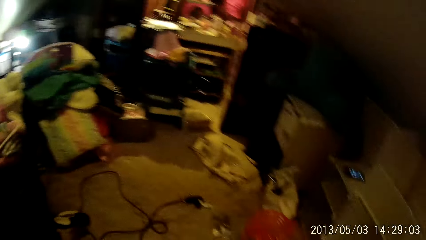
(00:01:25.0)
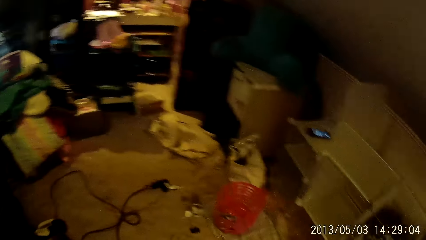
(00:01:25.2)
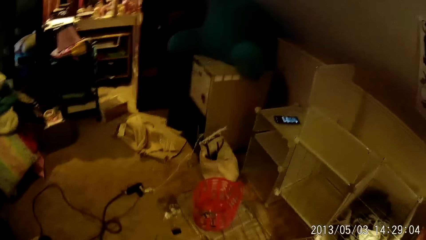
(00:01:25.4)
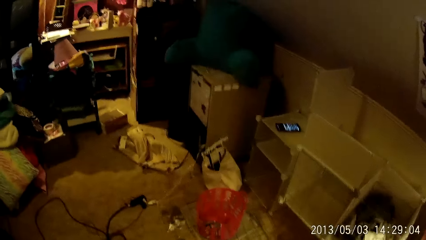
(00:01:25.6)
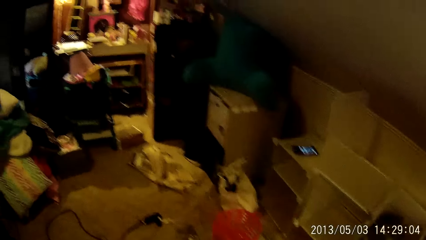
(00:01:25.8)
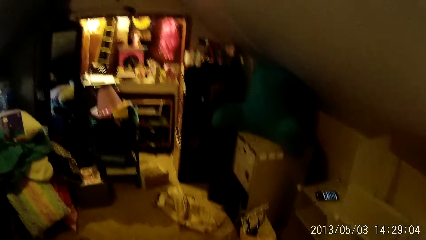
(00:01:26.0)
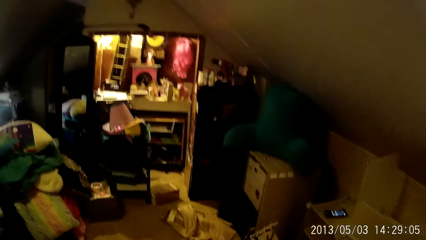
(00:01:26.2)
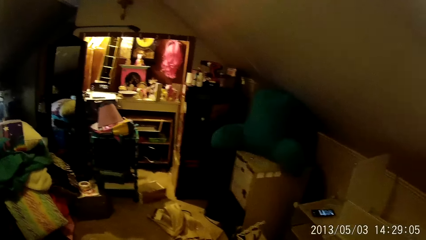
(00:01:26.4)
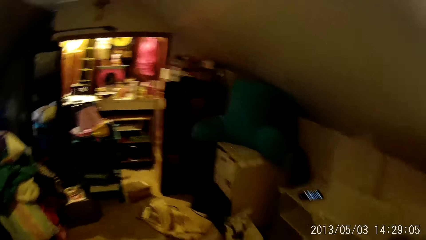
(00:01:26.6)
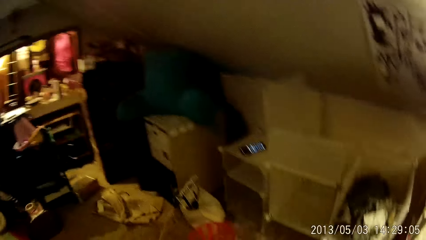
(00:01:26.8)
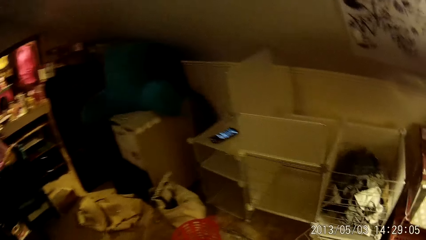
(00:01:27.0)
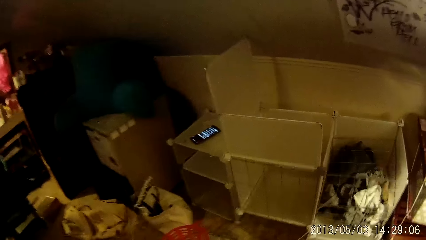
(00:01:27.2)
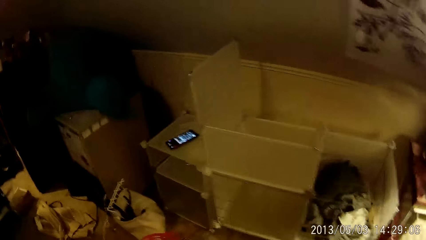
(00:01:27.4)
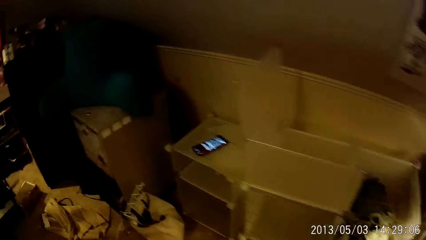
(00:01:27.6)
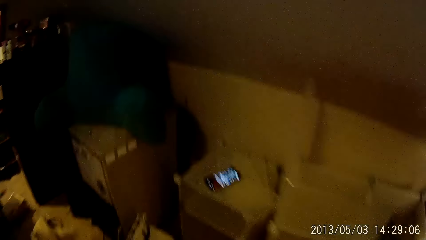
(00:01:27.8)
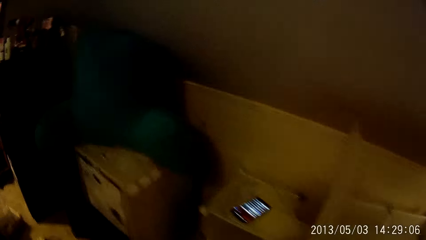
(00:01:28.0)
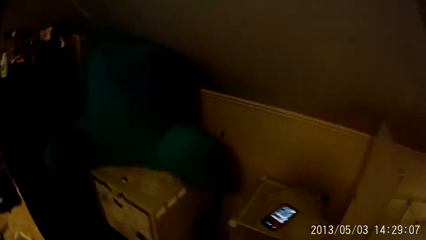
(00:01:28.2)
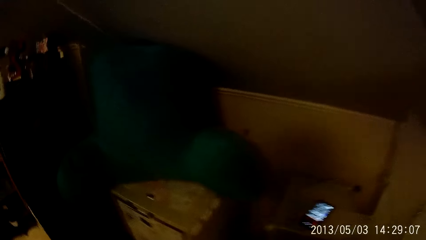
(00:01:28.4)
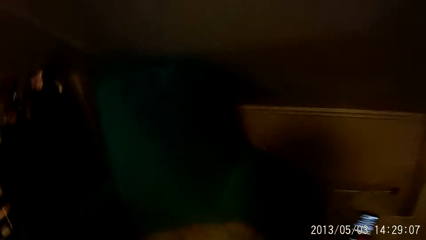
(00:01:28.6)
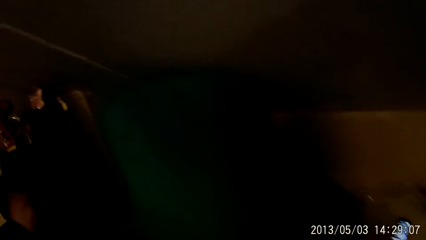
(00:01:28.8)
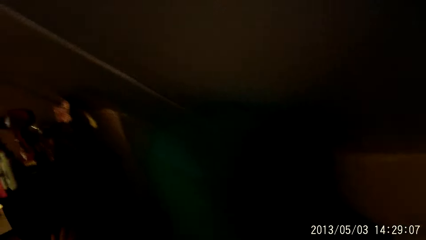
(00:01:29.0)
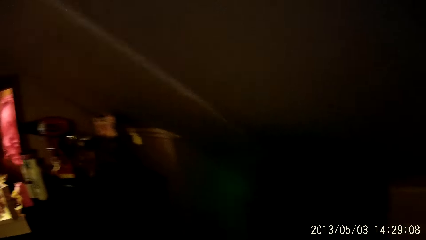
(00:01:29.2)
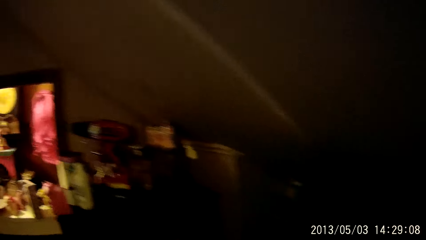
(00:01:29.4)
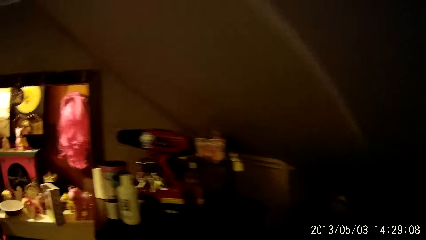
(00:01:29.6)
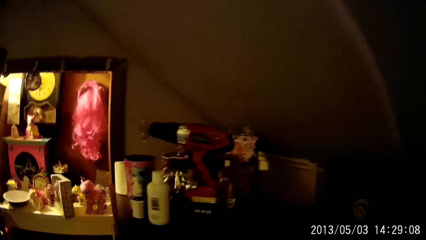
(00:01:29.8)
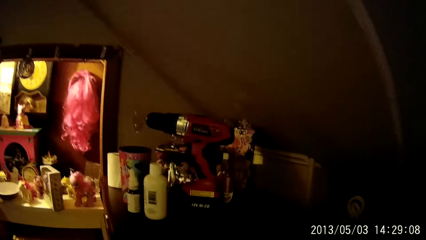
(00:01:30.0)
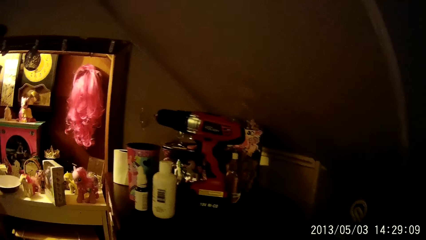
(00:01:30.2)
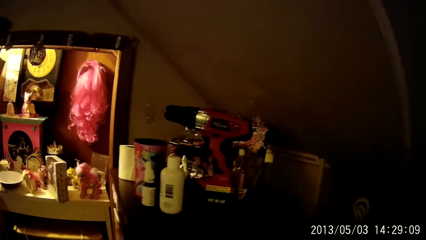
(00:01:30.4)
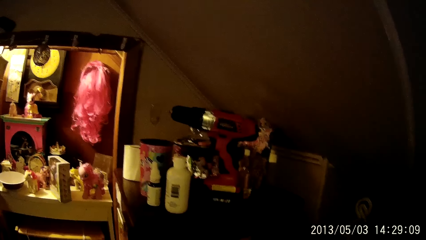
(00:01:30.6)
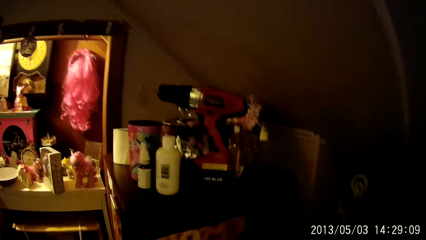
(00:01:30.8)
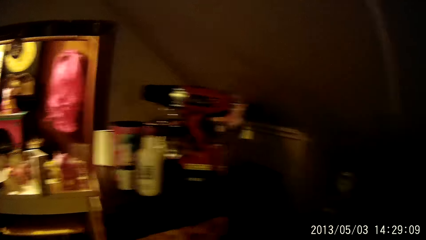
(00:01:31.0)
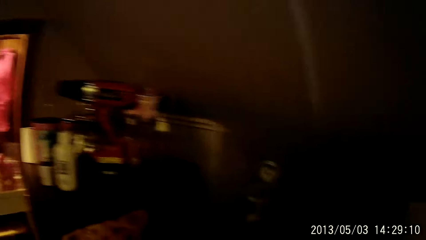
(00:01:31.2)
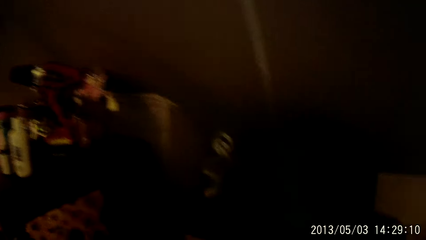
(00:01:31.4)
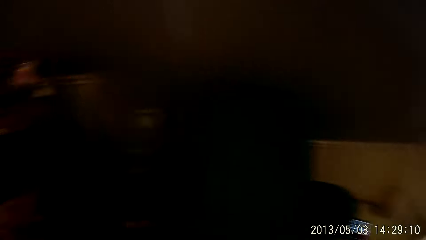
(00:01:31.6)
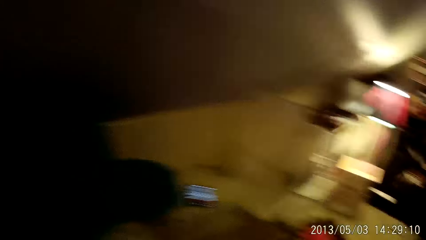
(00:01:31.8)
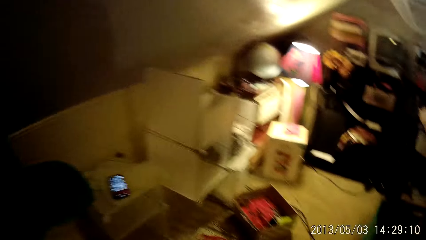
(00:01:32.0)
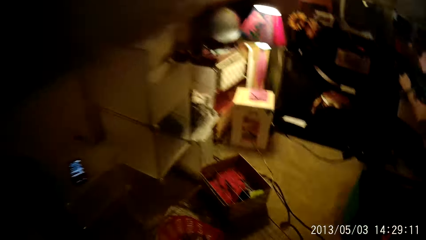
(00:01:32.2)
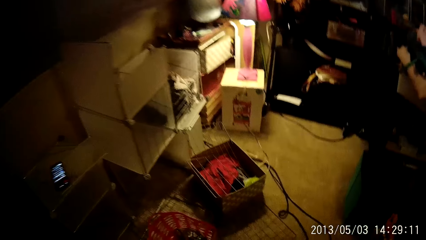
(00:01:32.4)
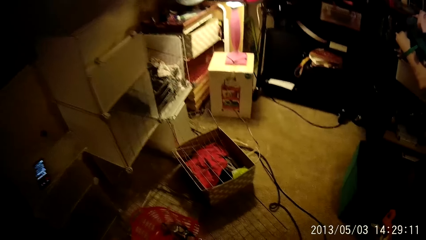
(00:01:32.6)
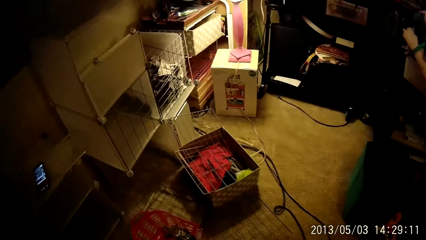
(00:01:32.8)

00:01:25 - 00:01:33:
The camera wearer moves around the room.

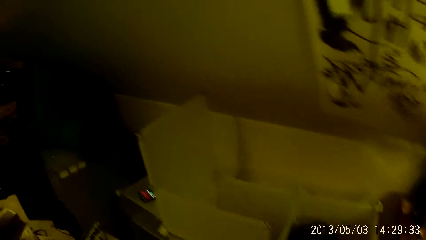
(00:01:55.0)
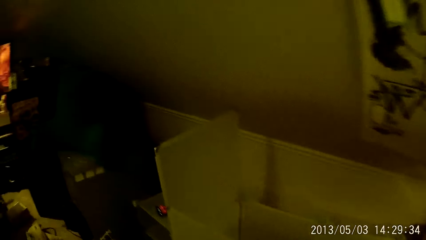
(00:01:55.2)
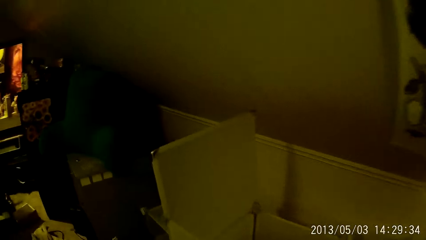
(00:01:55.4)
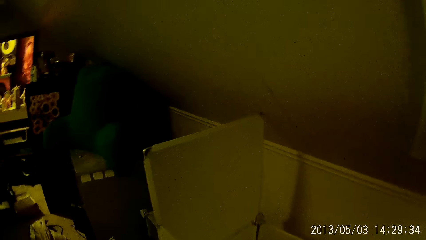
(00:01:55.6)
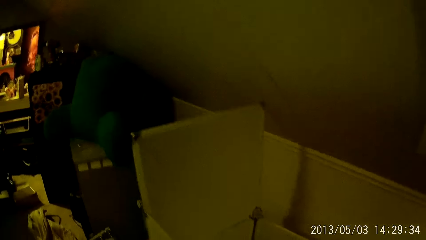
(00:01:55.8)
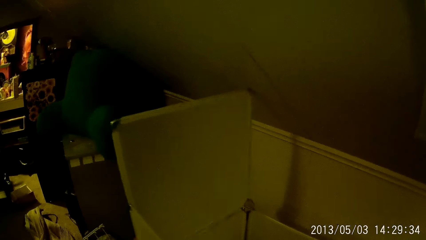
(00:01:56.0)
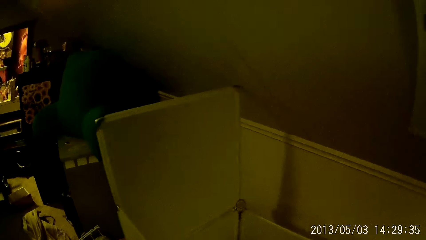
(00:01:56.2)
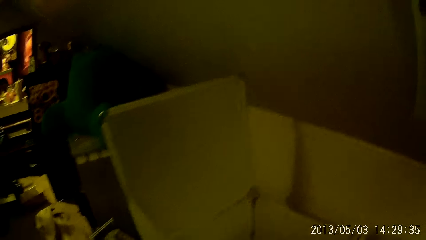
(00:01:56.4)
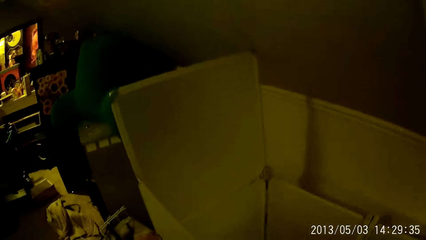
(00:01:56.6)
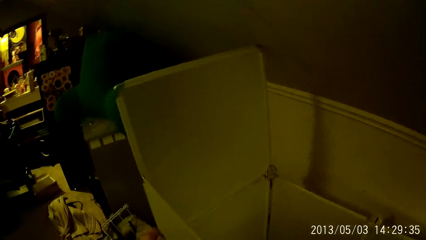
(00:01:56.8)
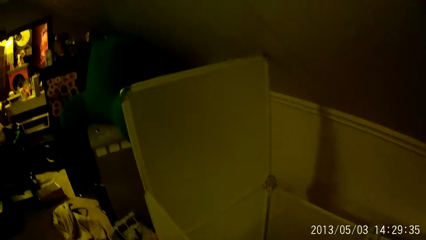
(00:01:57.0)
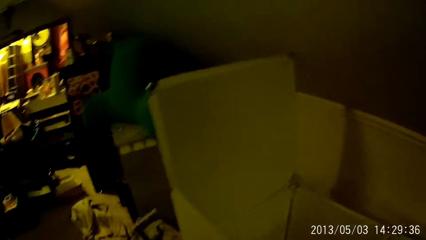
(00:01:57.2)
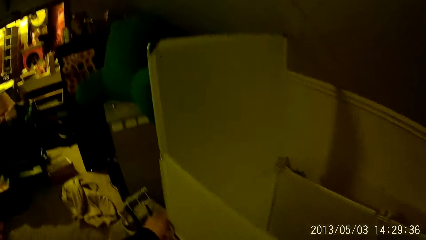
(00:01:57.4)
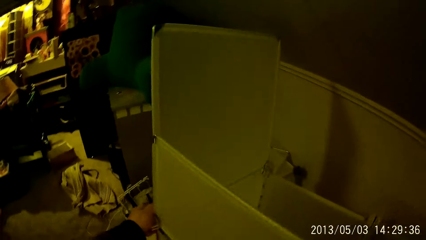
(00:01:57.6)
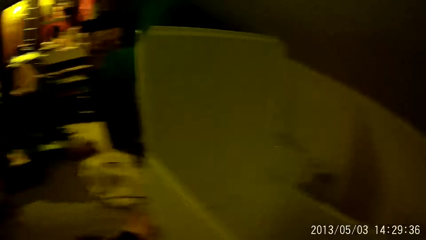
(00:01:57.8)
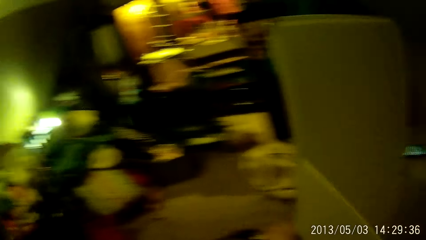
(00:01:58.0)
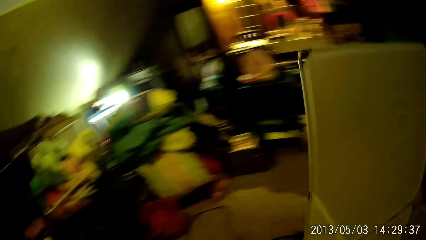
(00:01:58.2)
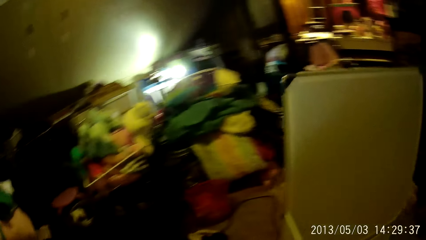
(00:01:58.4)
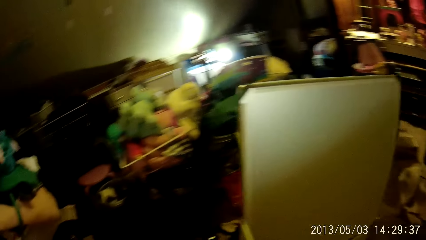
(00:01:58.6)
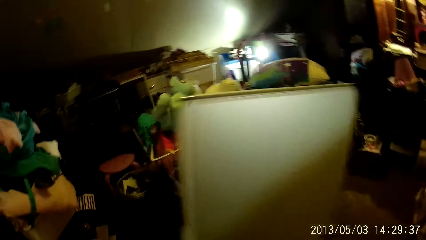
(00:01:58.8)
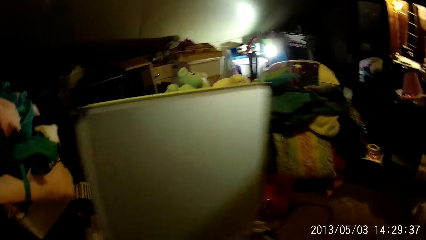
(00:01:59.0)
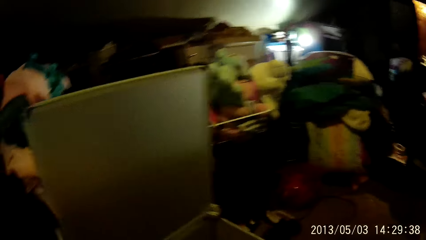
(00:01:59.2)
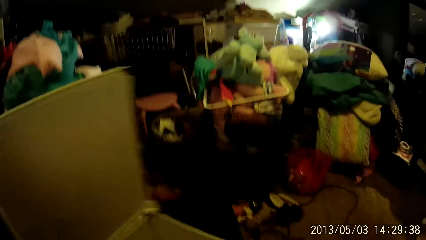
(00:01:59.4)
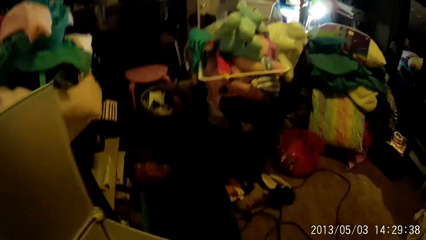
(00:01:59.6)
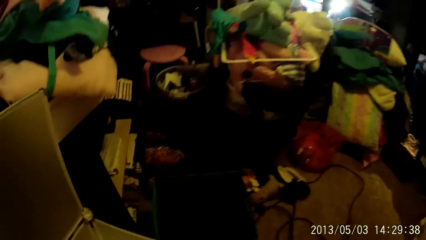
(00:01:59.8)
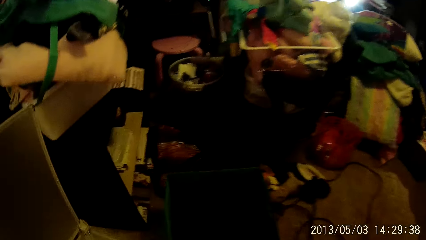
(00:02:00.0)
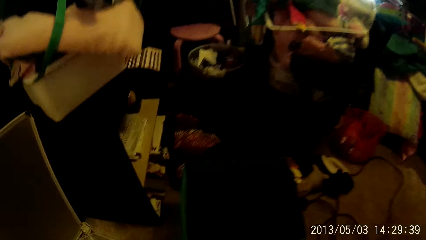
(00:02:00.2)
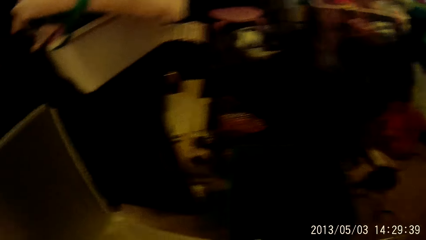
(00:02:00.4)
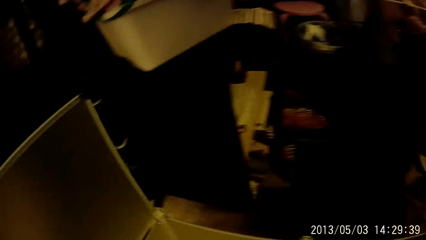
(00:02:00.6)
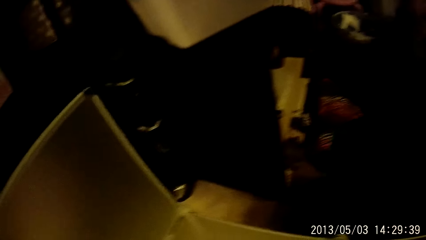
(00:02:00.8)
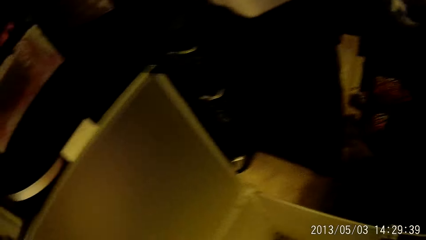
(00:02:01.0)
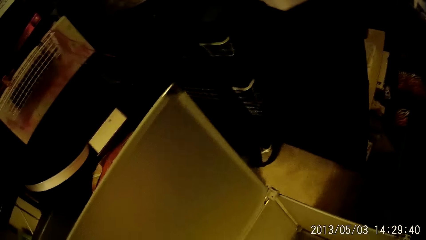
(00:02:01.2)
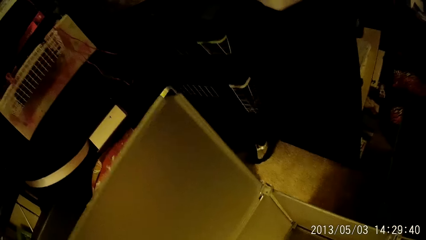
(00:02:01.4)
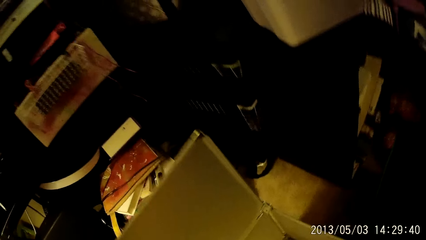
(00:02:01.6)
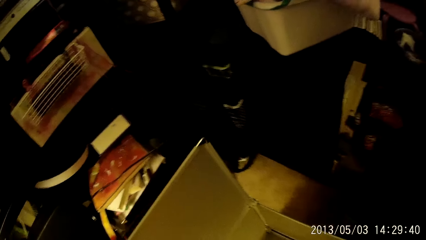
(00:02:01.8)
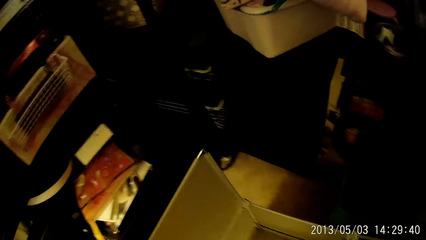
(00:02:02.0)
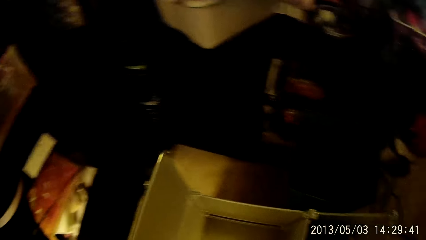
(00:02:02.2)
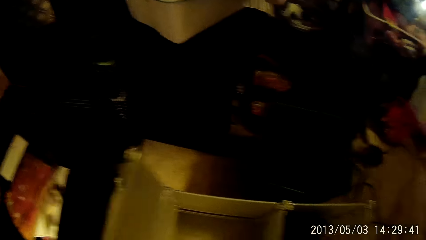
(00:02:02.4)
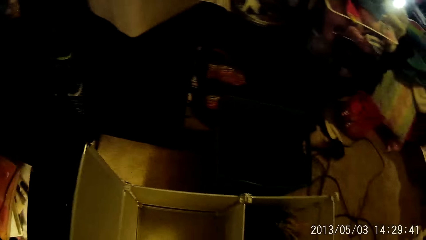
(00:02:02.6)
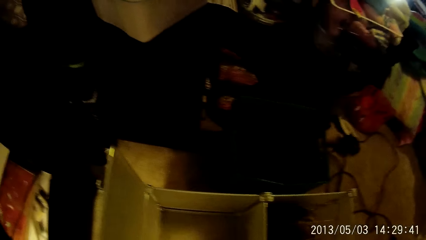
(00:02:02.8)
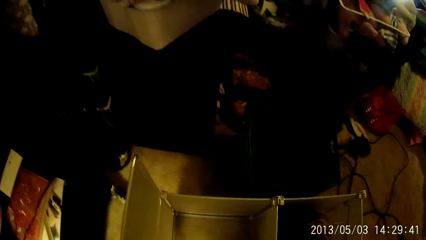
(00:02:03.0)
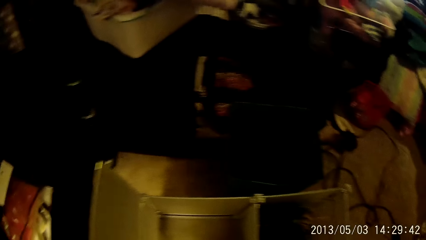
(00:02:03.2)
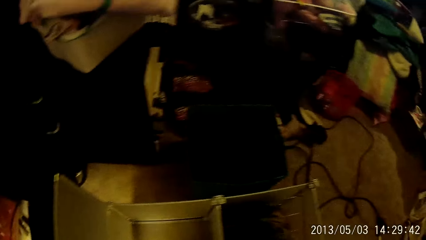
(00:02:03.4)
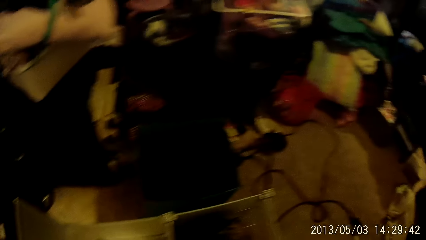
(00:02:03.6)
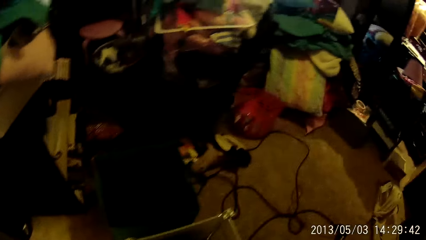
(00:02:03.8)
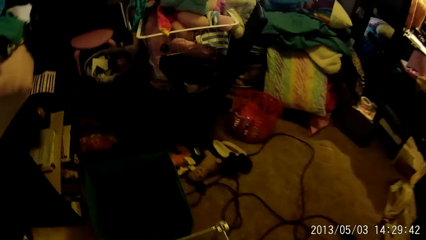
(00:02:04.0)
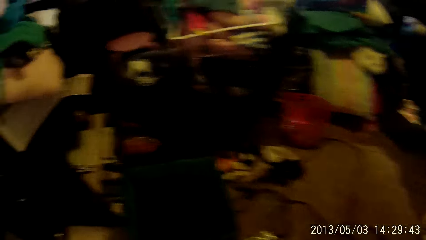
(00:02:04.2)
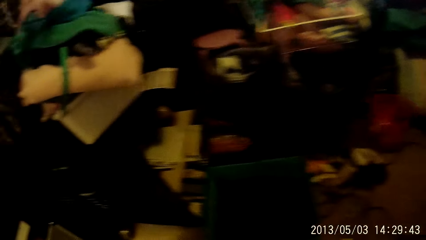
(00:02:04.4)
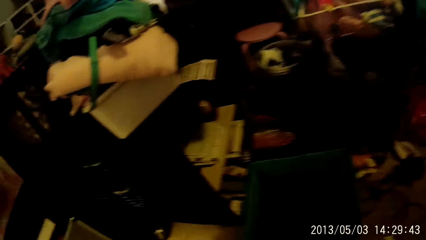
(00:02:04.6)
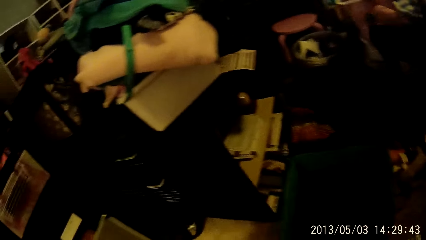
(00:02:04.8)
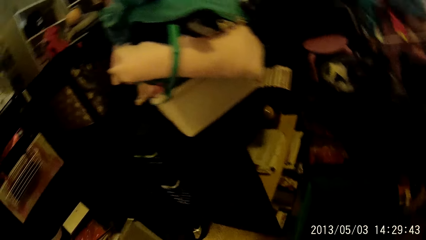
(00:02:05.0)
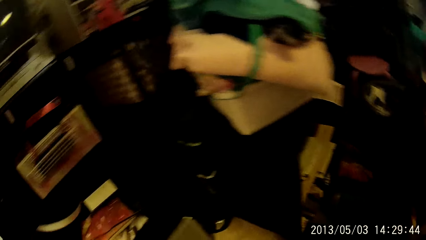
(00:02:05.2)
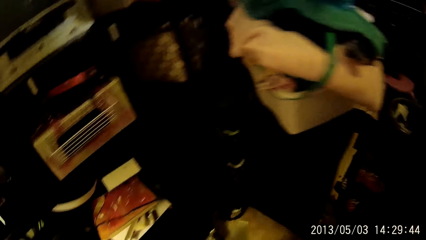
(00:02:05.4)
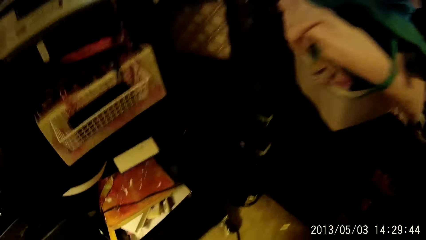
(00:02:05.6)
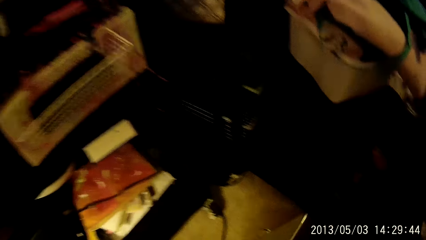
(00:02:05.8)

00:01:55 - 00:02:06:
The camera wearer carries a frame with her hands. She drops the frame on the ground.
